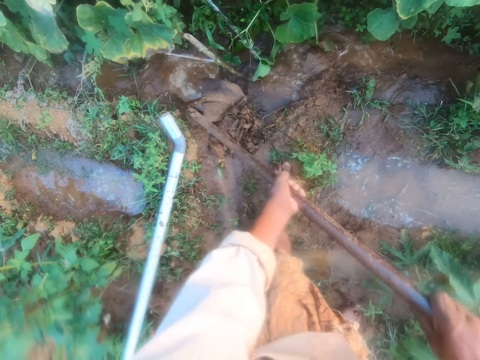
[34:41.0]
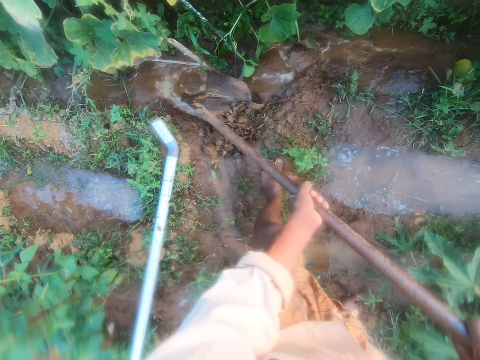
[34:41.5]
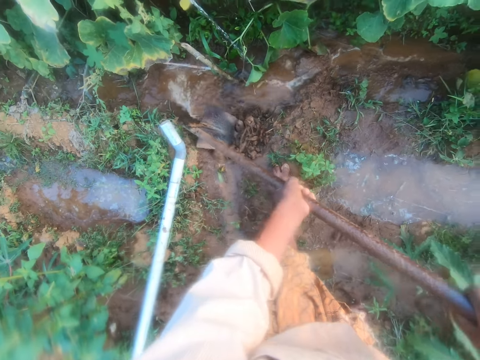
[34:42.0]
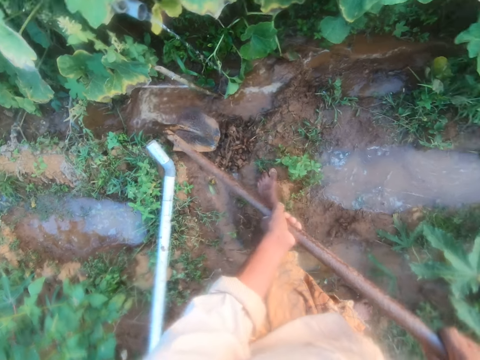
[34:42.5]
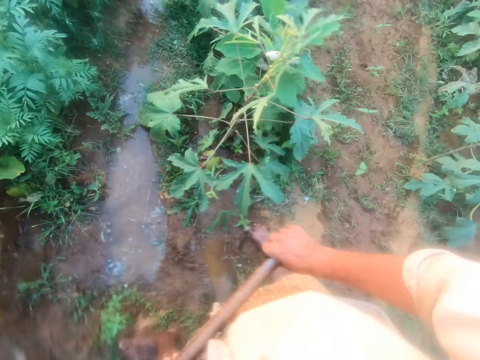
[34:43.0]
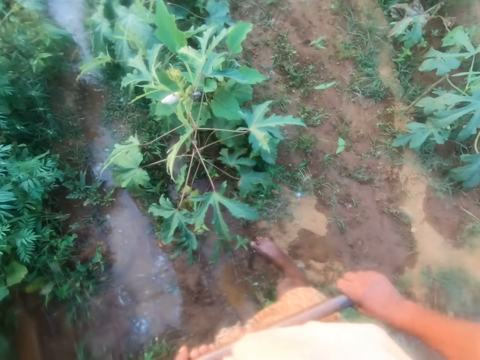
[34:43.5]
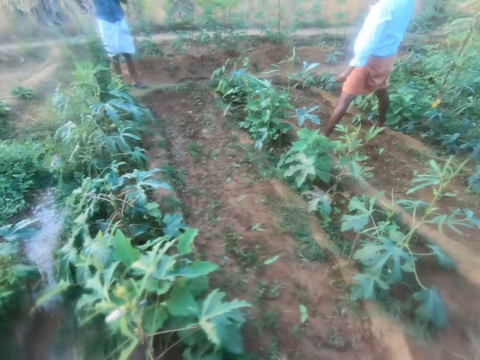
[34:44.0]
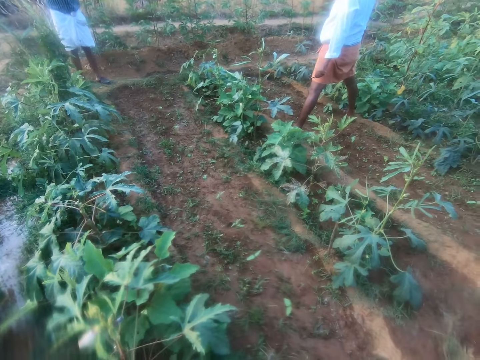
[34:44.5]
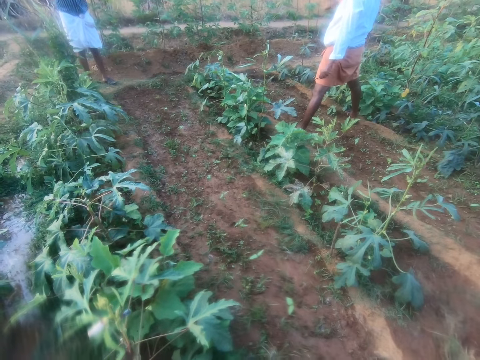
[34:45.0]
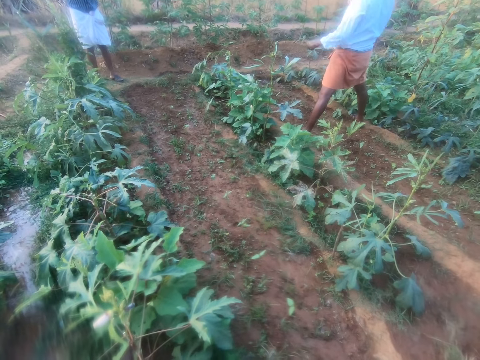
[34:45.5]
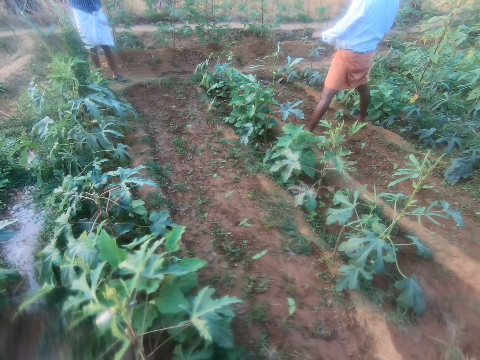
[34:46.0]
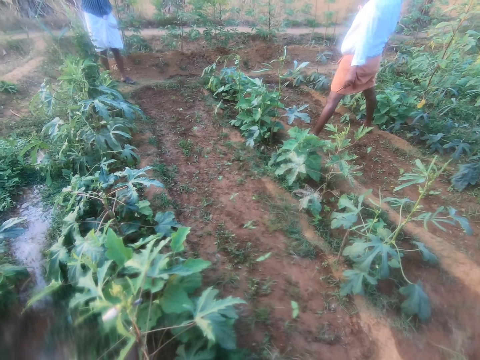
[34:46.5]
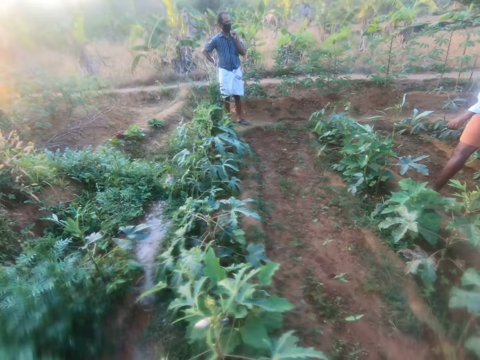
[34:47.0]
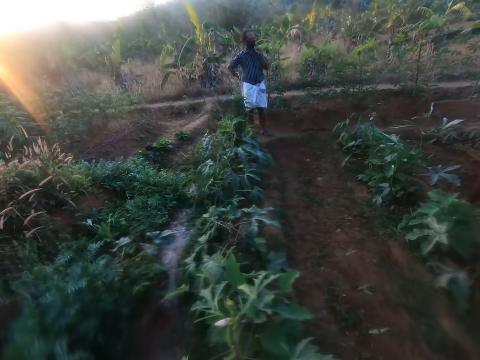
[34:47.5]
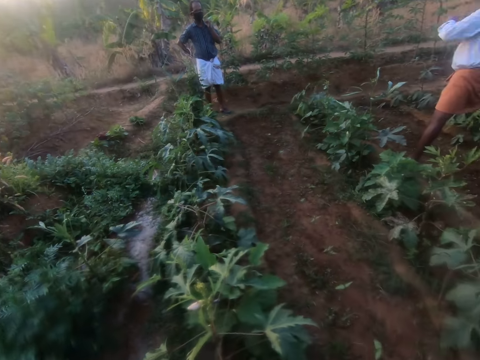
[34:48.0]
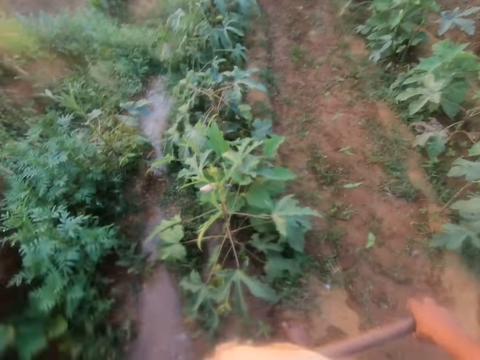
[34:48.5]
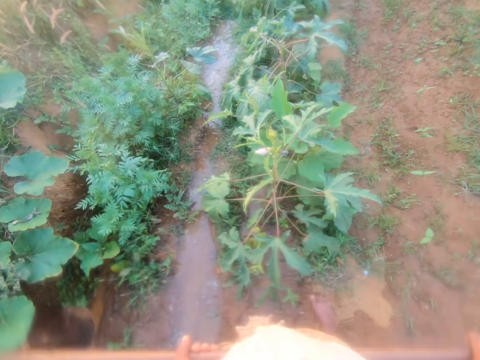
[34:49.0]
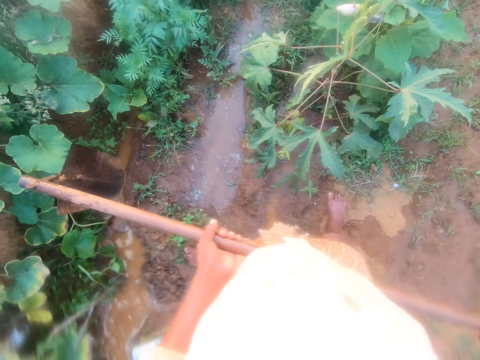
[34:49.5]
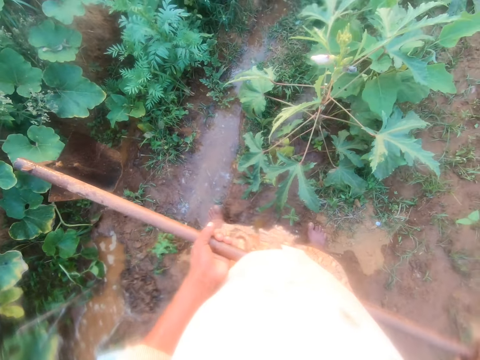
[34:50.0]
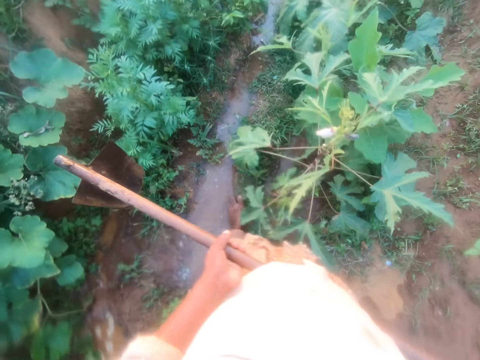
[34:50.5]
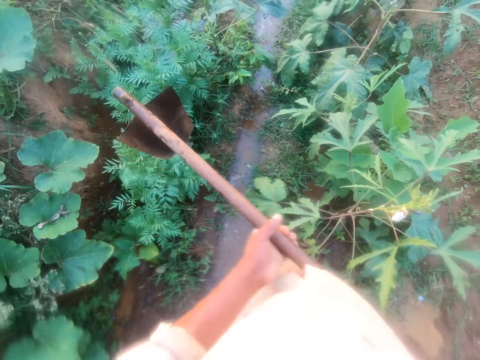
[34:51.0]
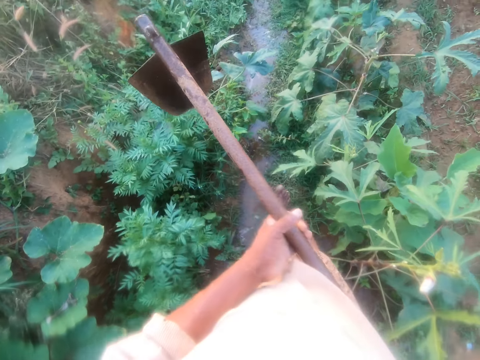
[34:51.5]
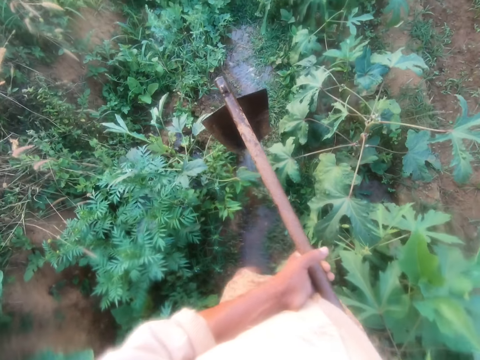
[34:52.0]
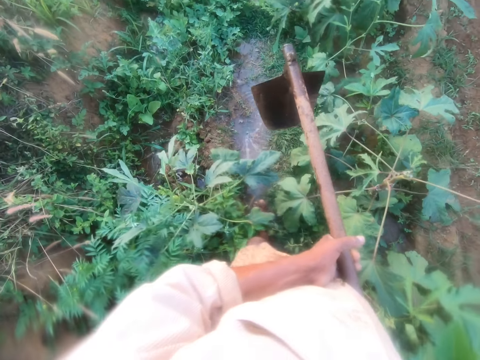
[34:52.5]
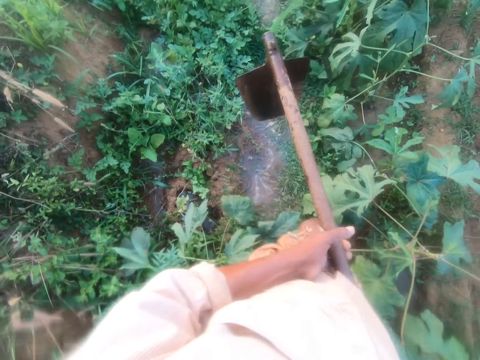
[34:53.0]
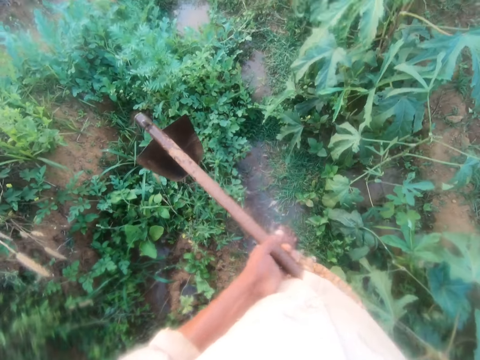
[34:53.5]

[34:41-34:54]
The camera wearer looks around the farm. They converse with a man. They walk around.

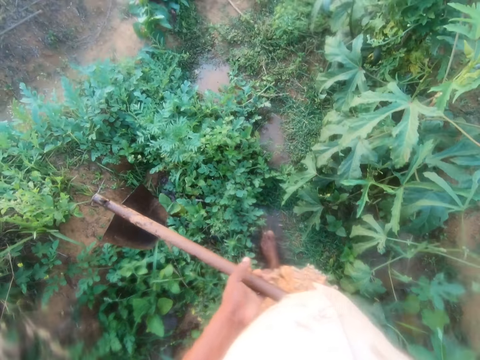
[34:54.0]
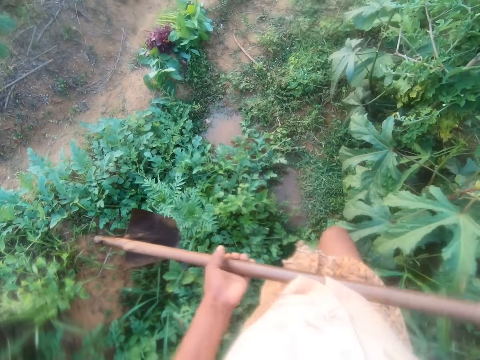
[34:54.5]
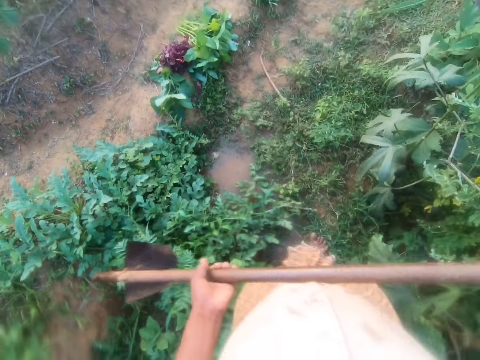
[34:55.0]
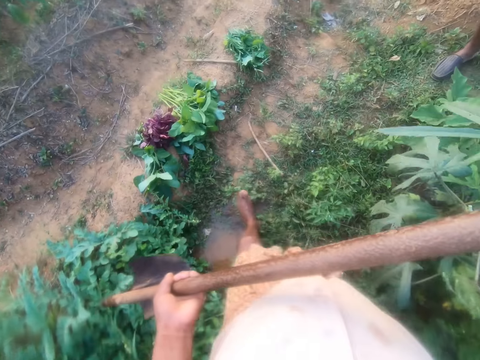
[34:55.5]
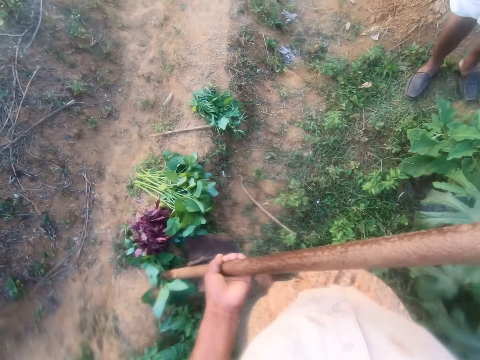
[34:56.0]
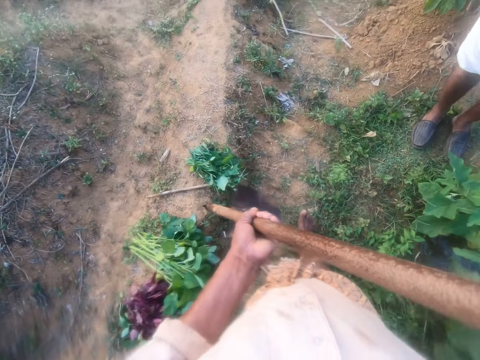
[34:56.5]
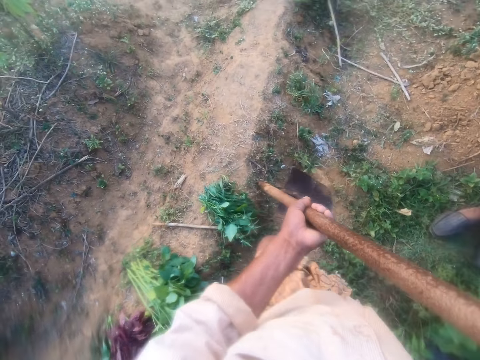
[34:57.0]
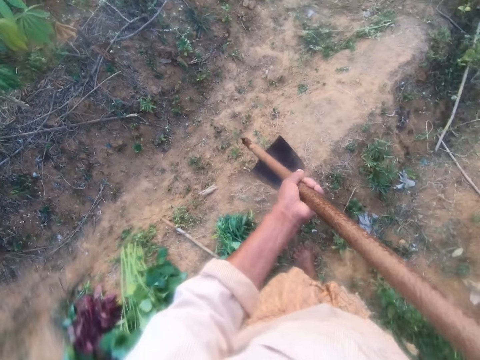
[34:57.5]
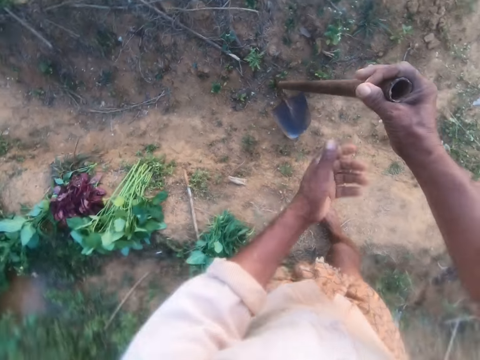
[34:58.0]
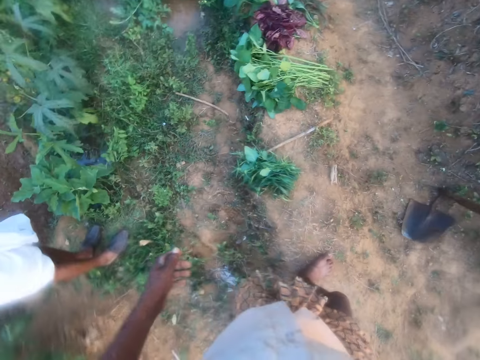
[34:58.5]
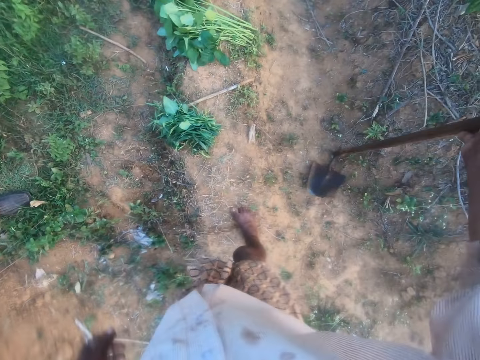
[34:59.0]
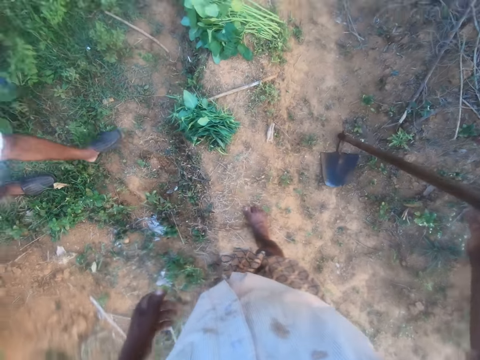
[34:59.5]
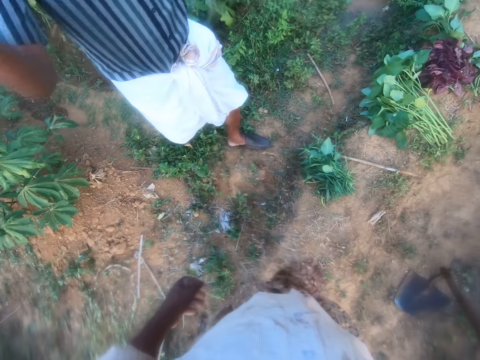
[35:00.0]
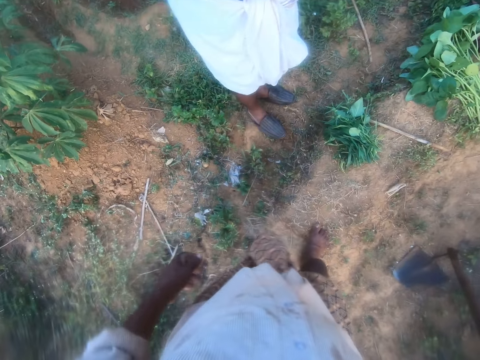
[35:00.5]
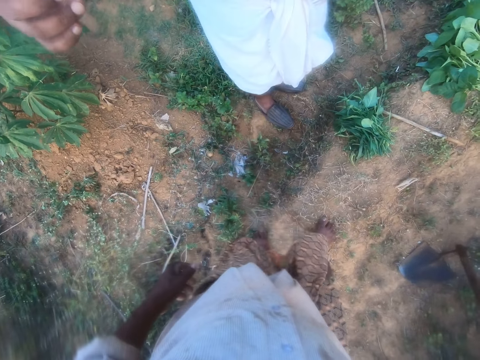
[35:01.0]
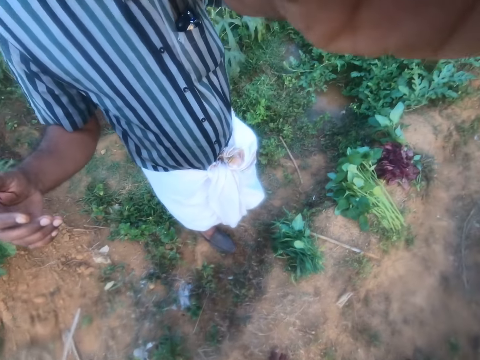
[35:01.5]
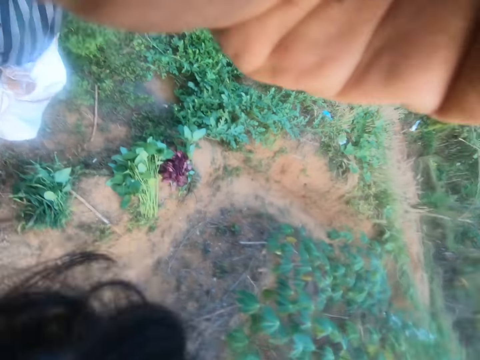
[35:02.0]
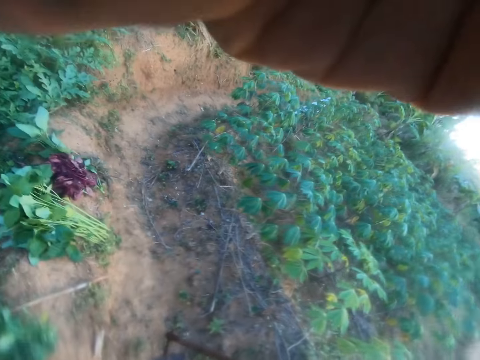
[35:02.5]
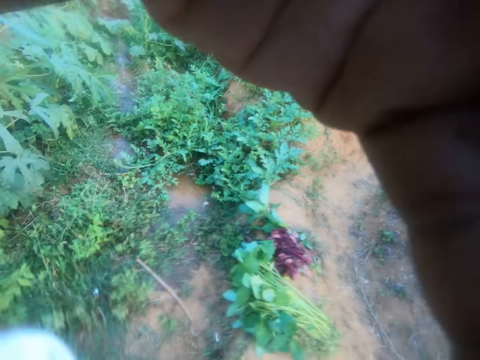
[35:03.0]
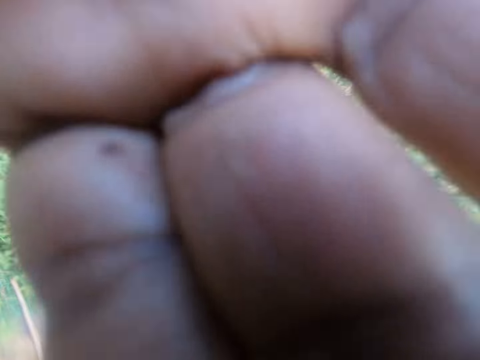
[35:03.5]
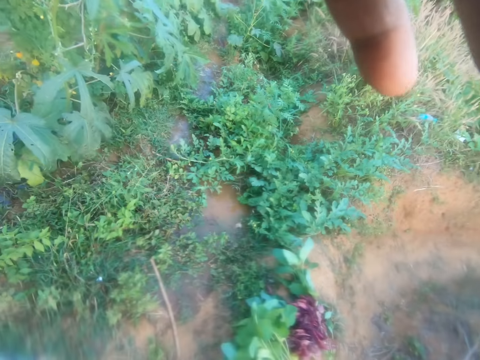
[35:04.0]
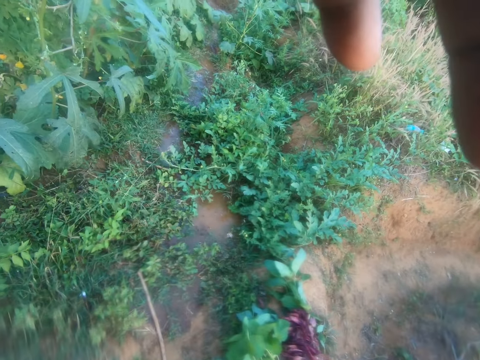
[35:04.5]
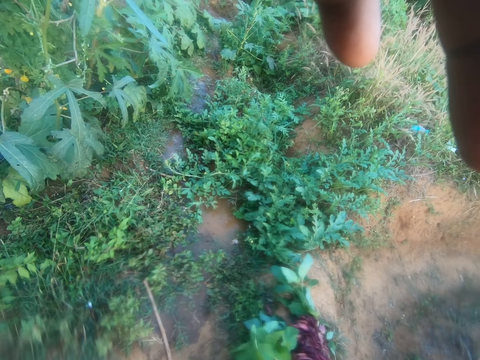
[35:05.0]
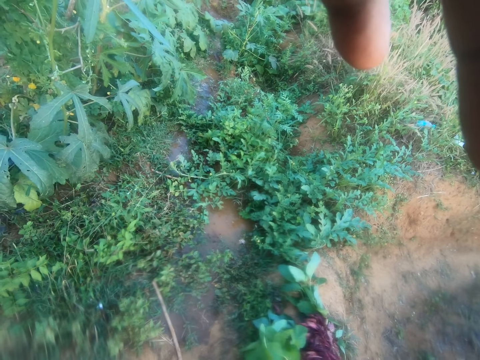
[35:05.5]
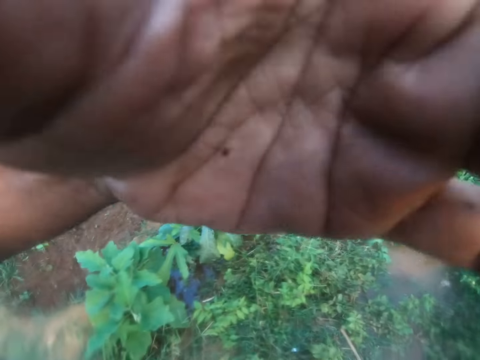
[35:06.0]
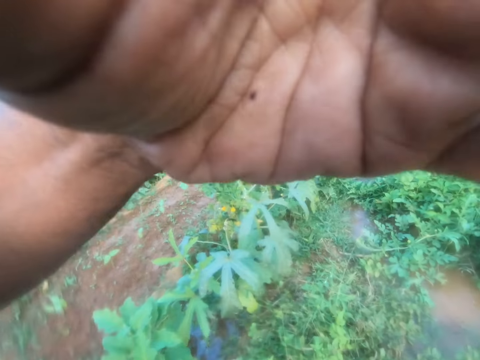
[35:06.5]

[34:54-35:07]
The camera wearer walks round the house. They look around the farm. They place a fork hoe on the ground. They converse with a man. They fix the camera.
